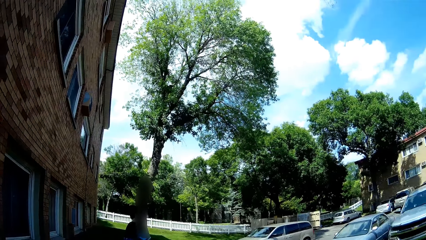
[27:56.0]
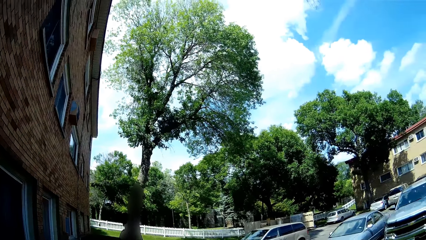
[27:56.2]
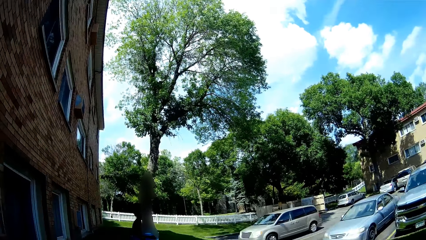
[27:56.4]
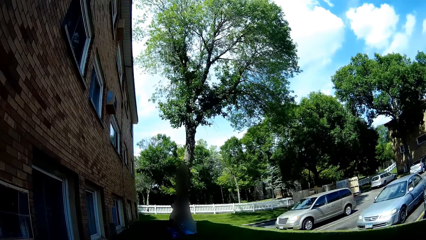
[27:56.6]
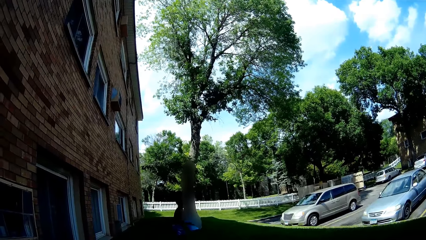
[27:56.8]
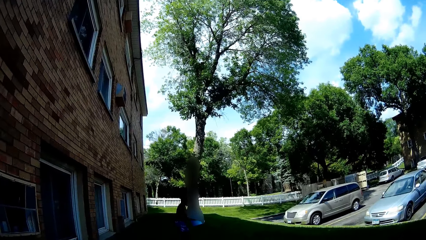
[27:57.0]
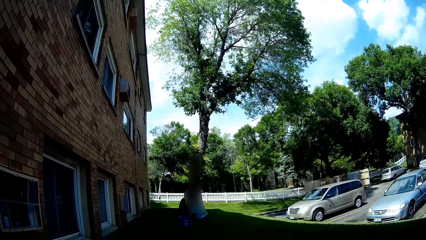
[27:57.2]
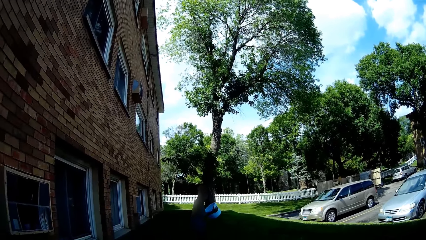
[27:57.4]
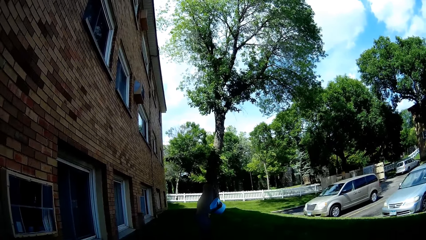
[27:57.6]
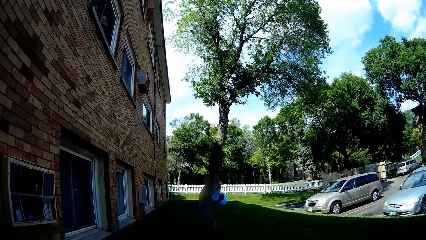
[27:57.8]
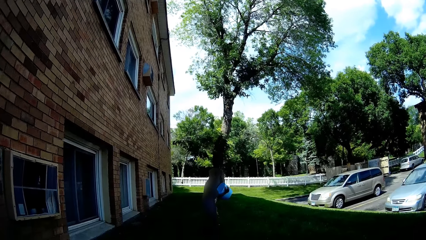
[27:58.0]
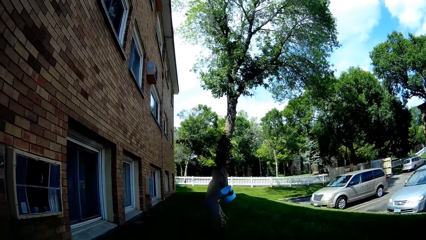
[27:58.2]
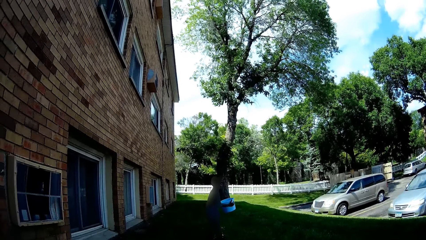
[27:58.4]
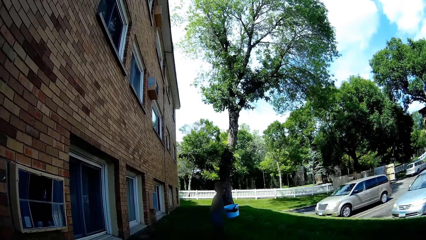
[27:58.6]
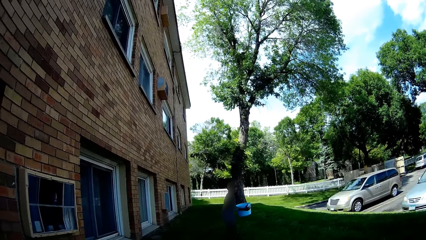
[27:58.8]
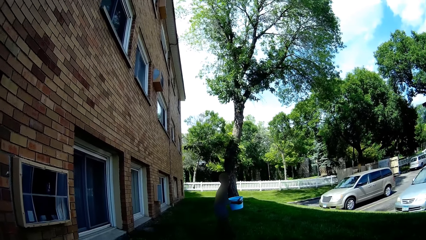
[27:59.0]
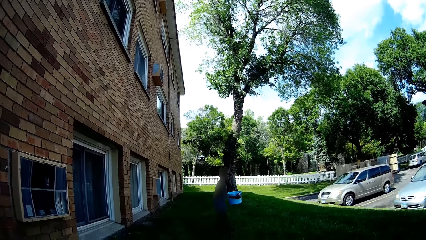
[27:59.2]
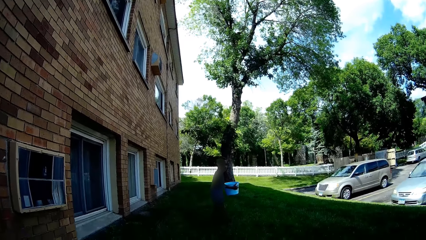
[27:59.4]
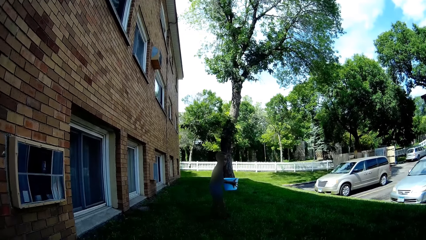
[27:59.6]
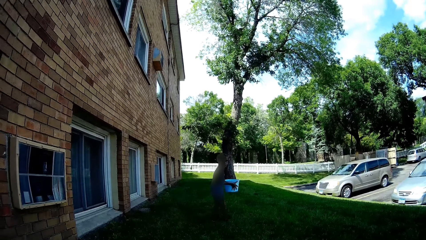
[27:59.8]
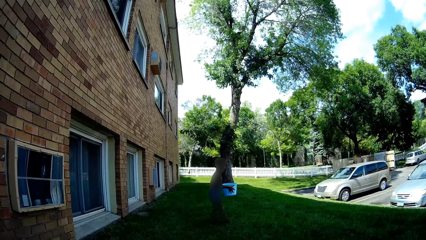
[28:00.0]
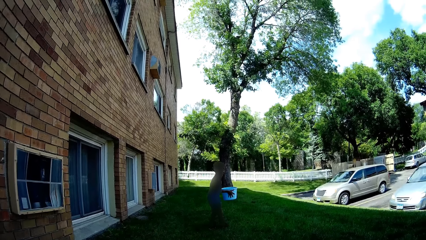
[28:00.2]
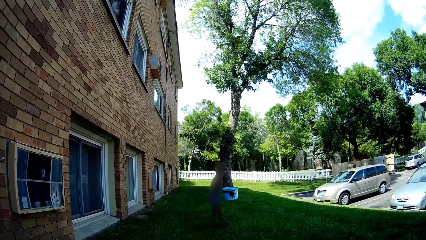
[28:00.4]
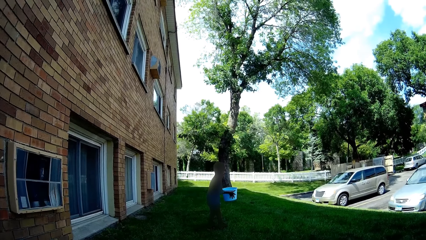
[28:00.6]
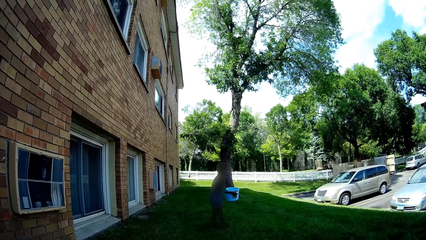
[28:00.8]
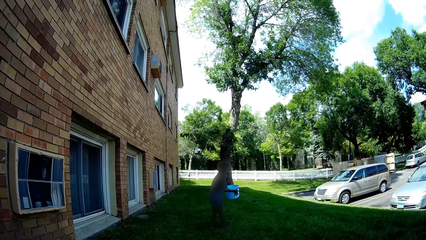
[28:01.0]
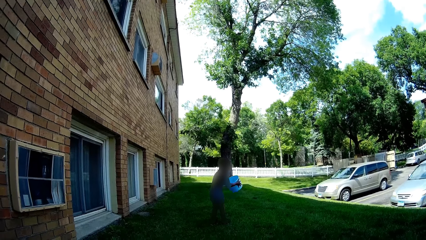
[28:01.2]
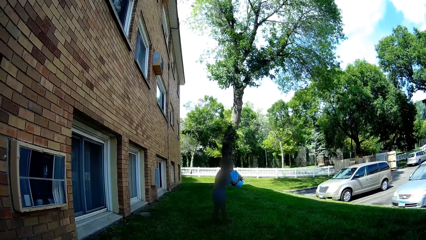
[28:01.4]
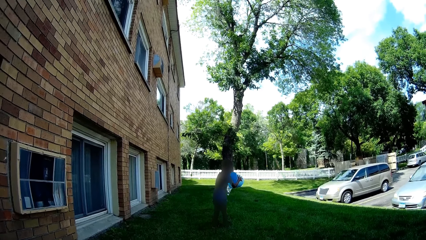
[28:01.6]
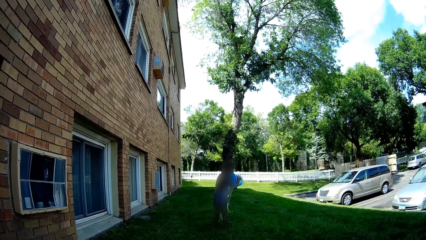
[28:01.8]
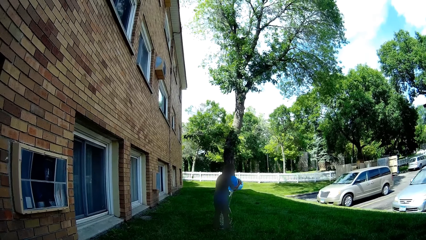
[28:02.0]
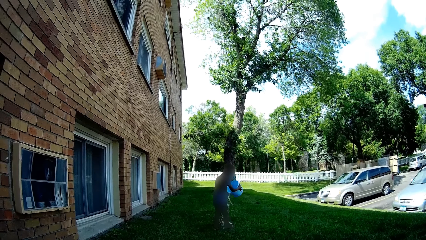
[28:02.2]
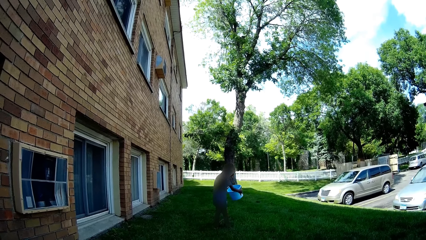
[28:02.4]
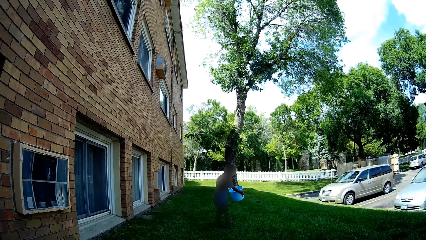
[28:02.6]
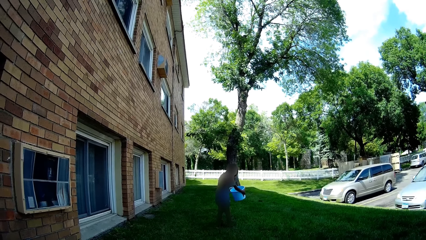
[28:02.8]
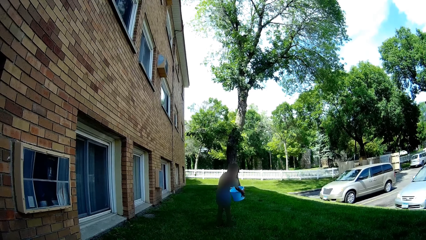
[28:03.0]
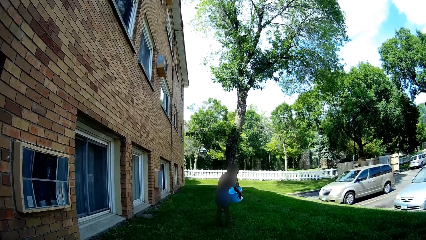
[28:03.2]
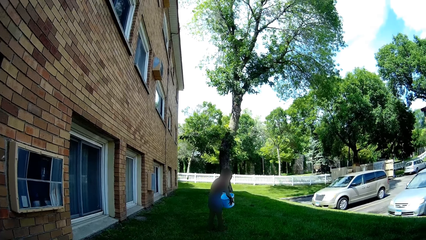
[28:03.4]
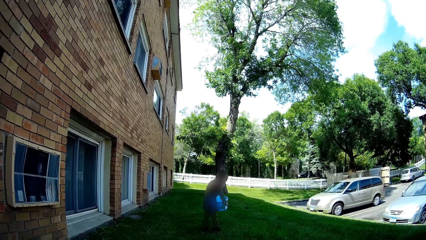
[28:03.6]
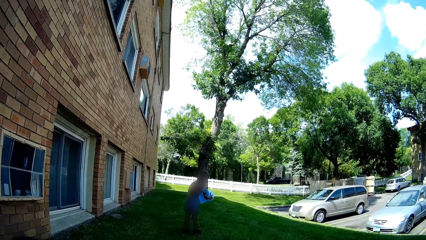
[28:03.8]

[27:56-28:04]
The child pours water on his body with the bucket in both hands.

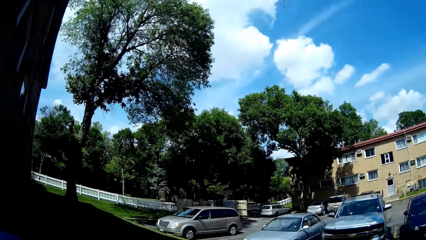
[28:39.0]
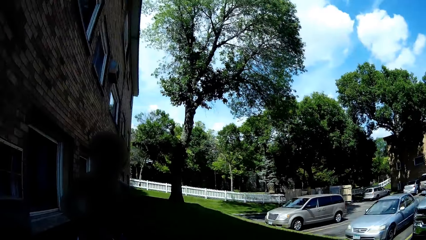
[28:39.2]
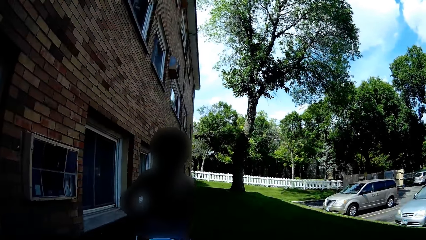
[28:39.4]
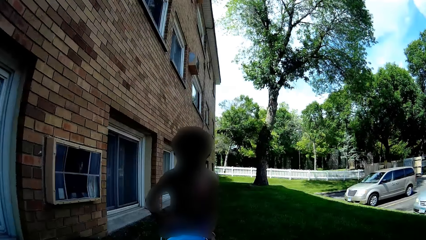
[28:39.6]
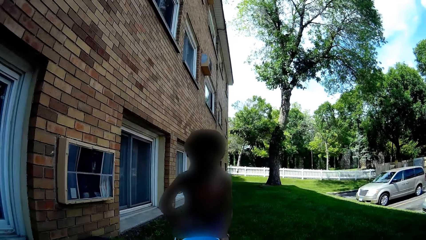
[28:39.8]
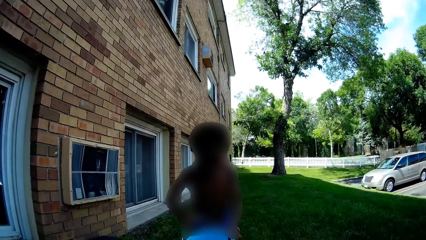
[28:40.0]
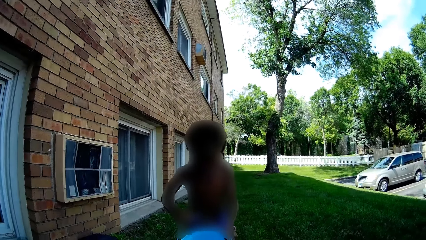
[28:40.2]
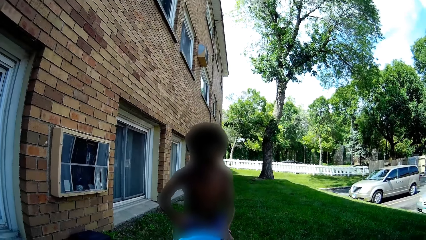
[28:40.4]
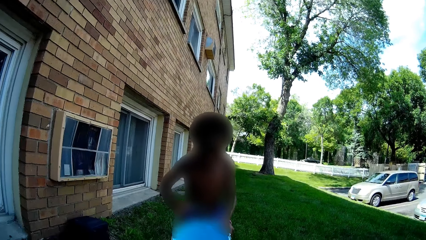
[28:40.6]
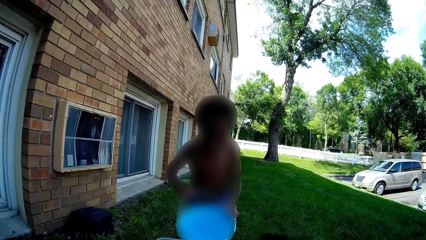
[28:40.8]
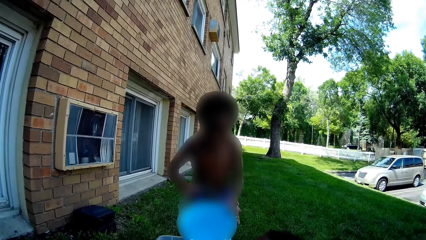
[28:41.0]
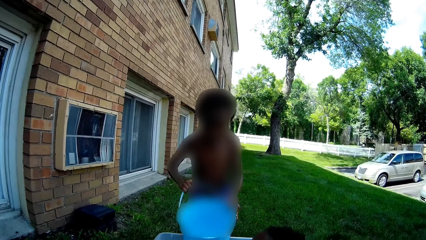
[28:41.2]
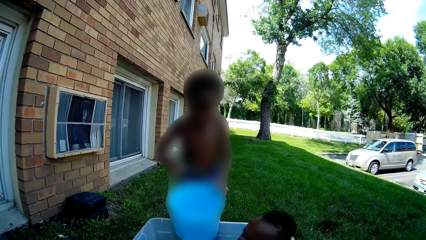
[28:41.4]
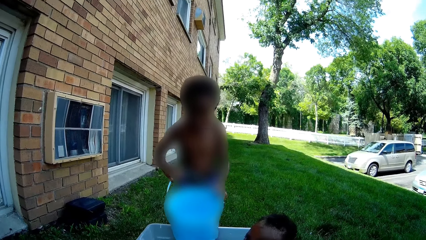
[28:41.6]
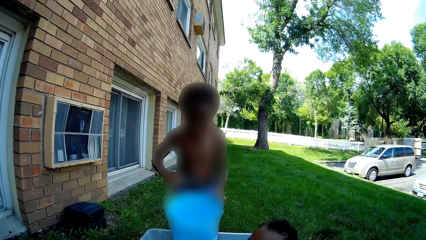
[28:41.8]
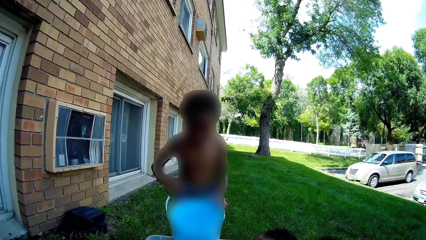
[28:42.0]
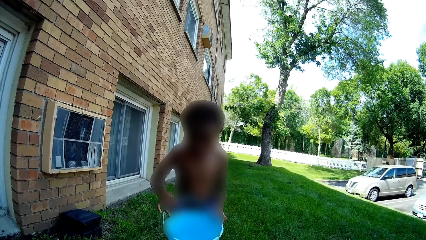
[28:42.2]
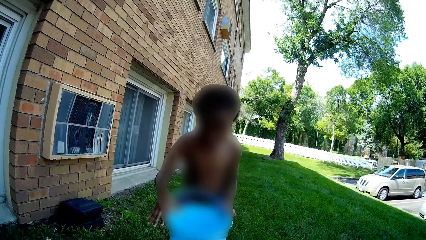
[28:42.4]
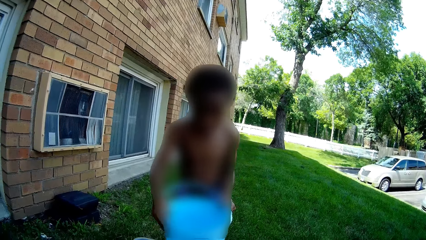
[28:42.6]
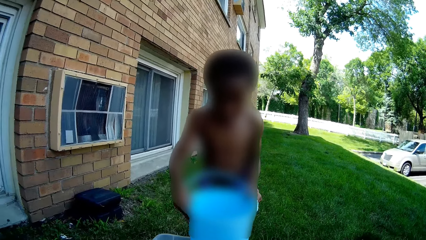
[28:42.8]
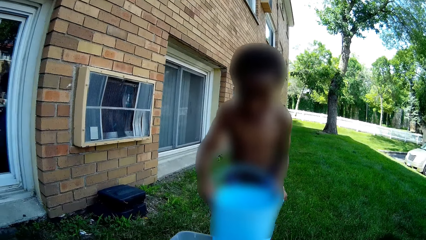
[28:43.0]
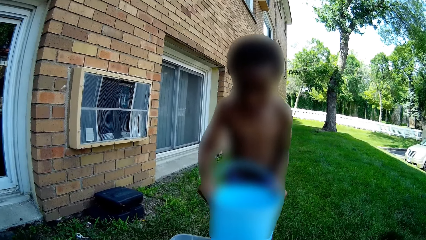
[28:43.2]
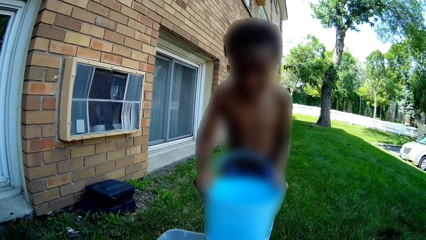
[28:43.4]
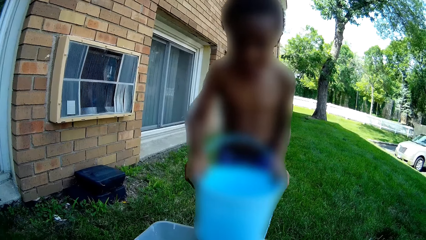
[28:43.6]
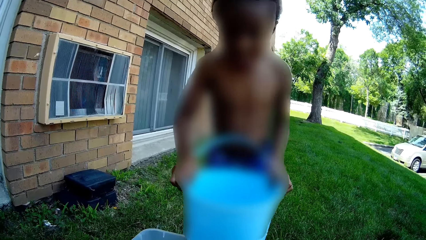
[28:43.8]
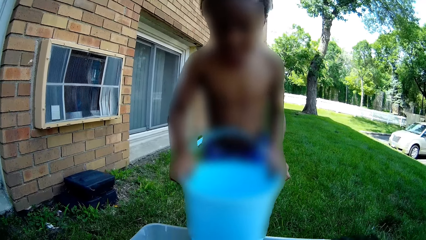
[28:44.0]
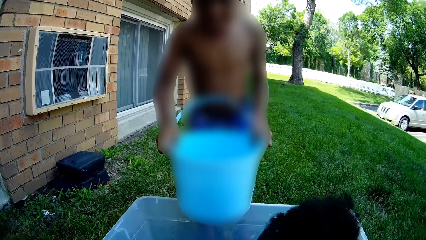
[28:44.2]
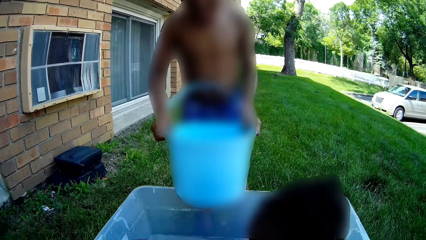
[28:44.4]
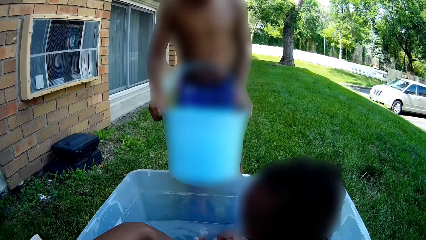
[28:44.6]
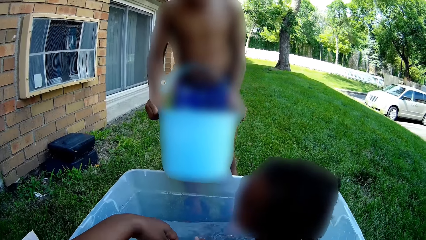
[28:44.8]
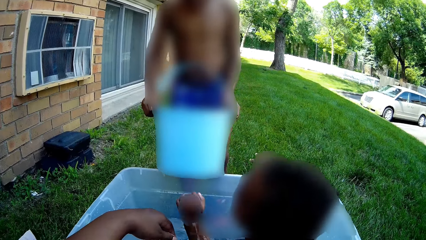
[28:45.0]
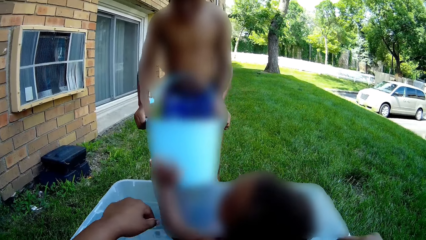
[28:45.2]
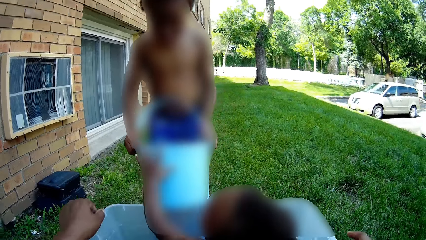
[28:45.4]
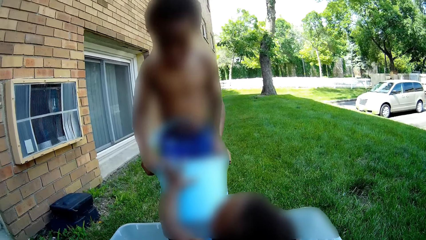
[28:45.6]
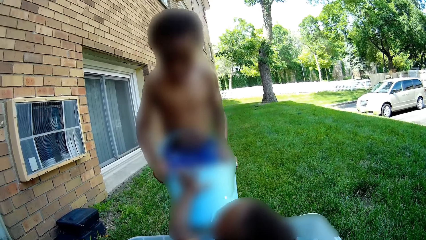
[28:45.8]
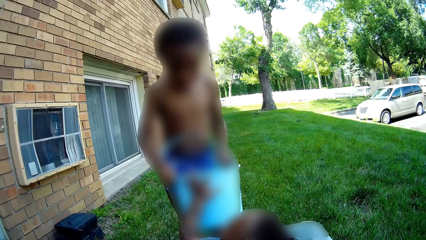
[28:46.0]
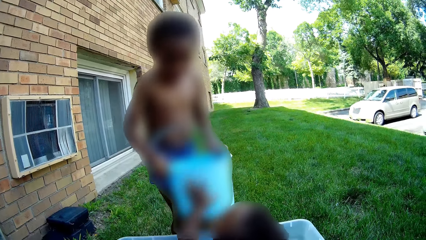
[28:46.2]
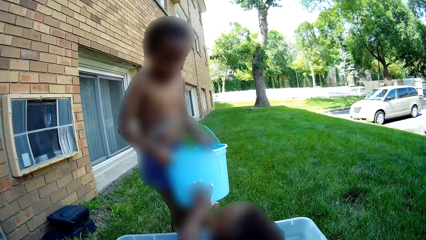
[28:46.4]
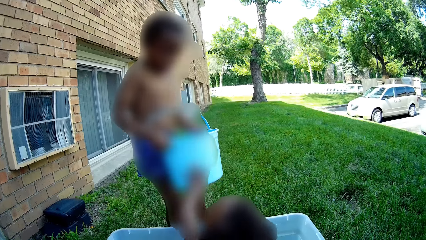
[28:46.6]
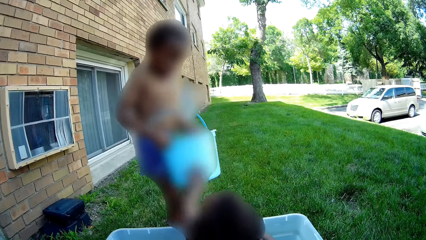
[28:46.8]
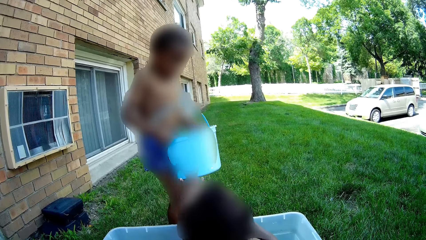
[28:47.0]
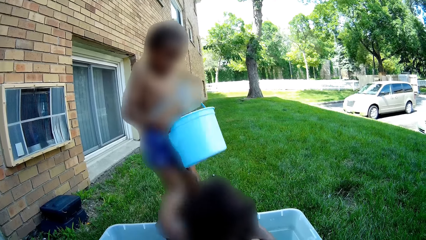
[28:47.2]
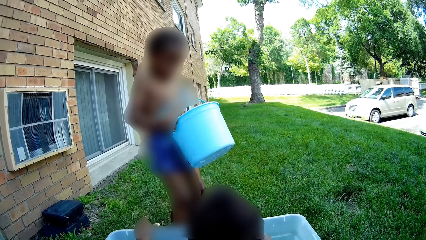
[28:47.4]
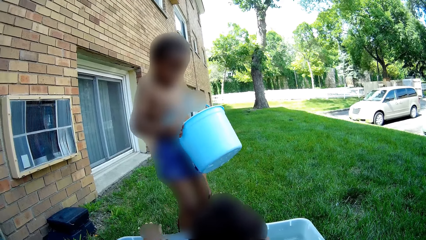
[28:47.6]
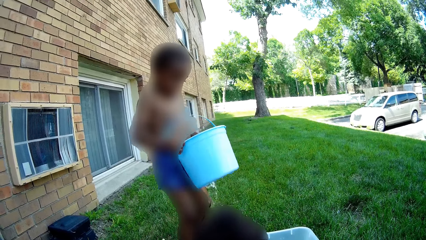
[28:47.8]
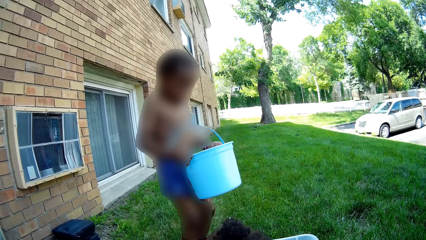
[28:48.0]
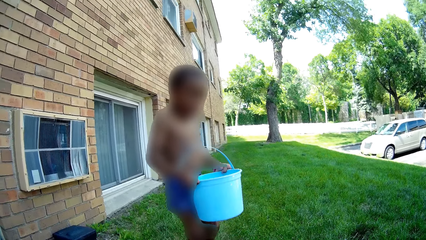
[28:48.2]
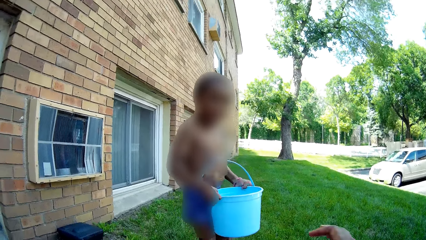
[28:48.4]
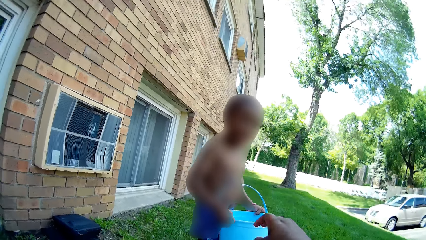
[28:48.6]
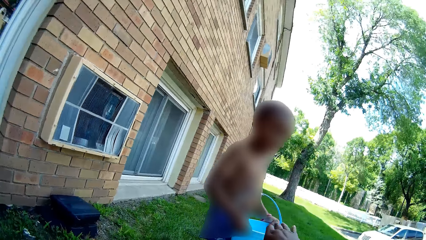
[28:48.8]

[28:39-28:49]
A child scoops some water from the bucket with both hands. Another child touches the bucket with her left hand. The first child carries the bucket with both hands. The first child pours water on his body with the bucket in both hands.
